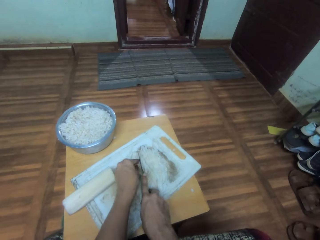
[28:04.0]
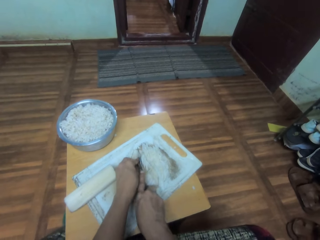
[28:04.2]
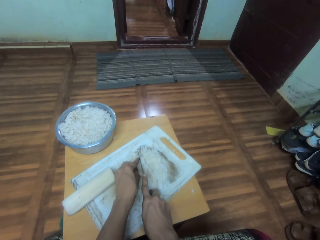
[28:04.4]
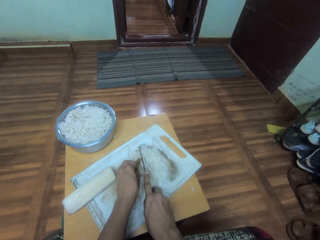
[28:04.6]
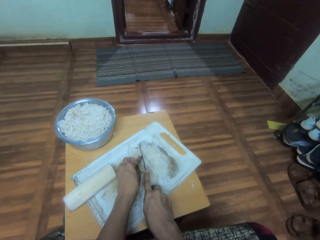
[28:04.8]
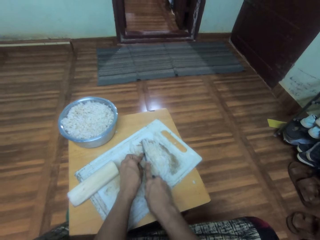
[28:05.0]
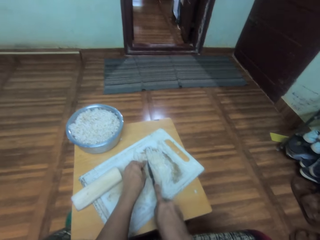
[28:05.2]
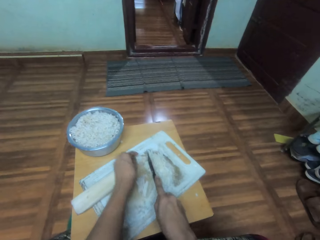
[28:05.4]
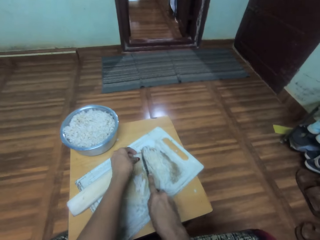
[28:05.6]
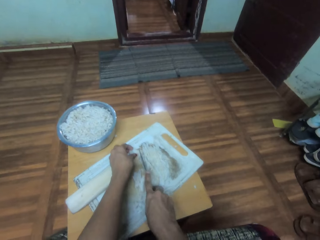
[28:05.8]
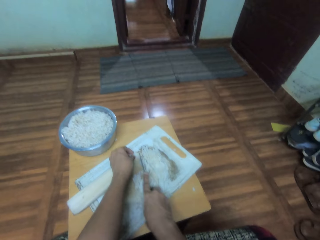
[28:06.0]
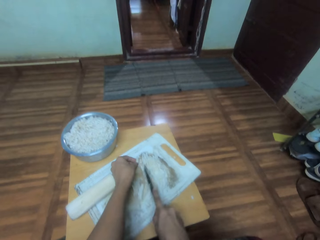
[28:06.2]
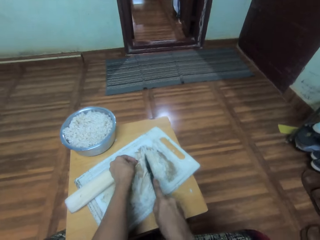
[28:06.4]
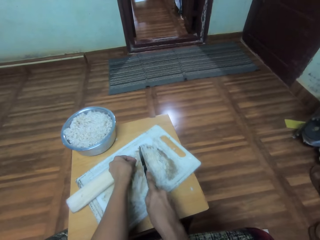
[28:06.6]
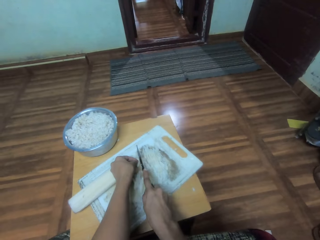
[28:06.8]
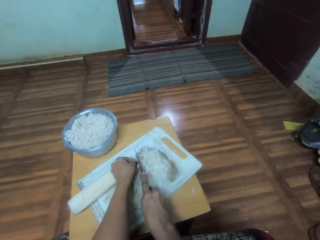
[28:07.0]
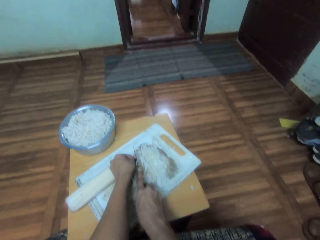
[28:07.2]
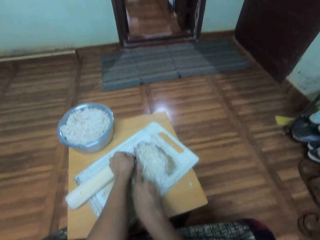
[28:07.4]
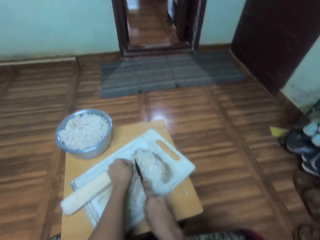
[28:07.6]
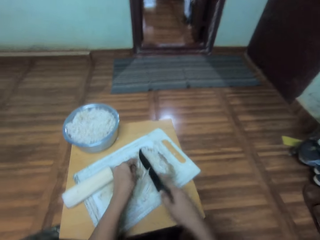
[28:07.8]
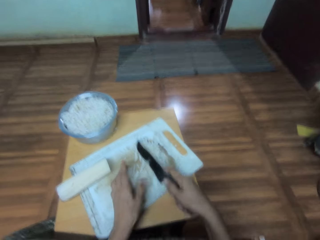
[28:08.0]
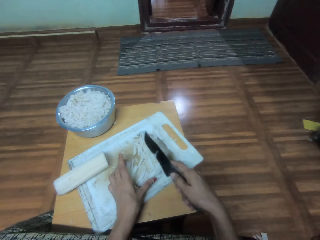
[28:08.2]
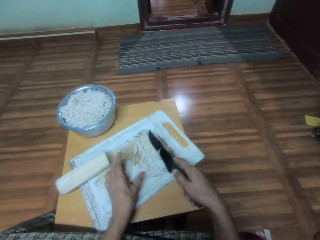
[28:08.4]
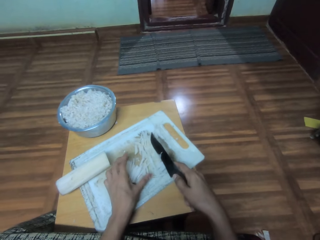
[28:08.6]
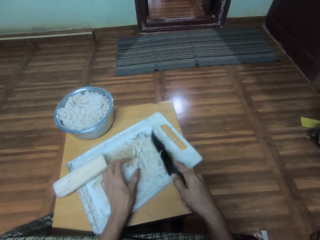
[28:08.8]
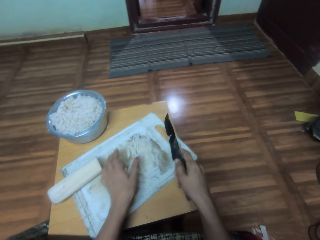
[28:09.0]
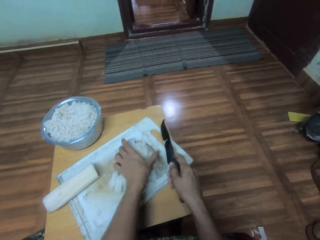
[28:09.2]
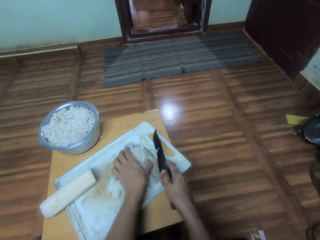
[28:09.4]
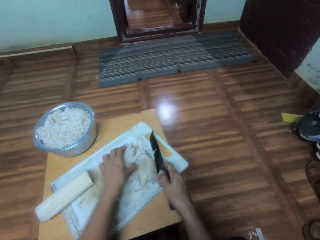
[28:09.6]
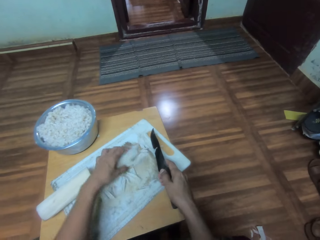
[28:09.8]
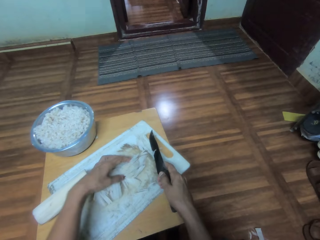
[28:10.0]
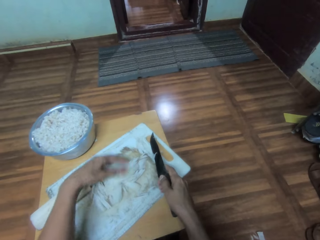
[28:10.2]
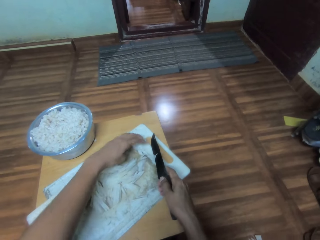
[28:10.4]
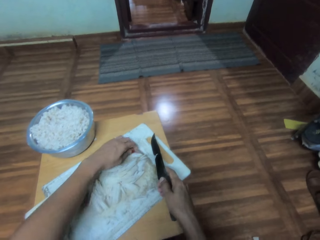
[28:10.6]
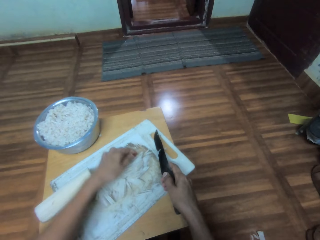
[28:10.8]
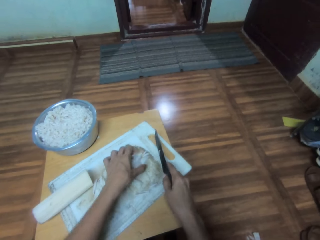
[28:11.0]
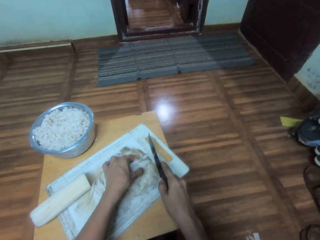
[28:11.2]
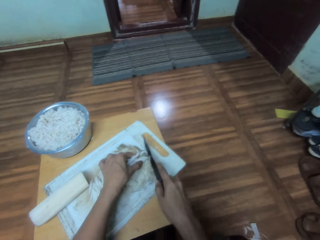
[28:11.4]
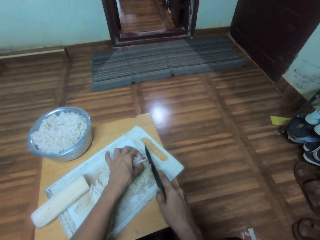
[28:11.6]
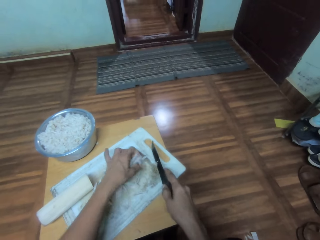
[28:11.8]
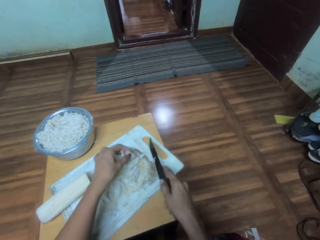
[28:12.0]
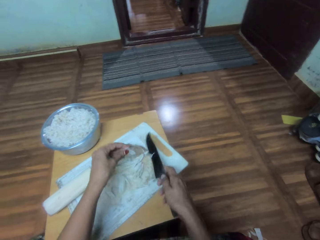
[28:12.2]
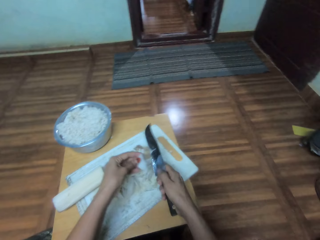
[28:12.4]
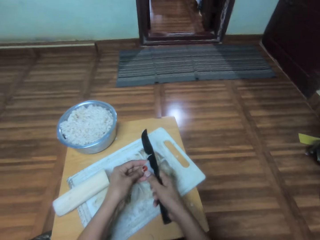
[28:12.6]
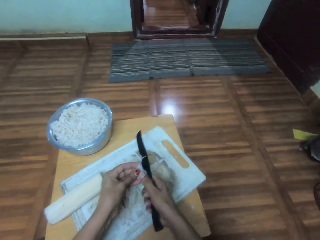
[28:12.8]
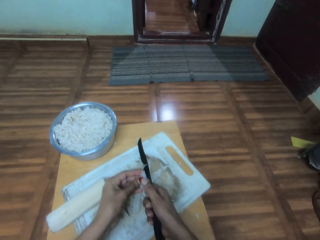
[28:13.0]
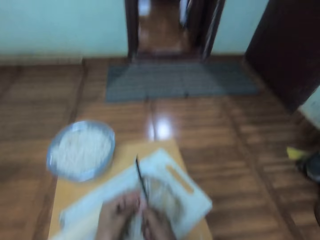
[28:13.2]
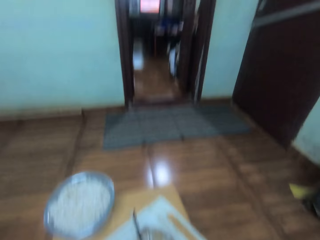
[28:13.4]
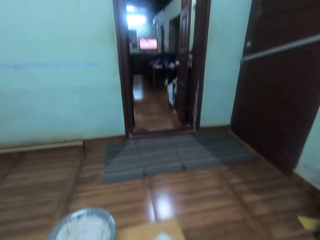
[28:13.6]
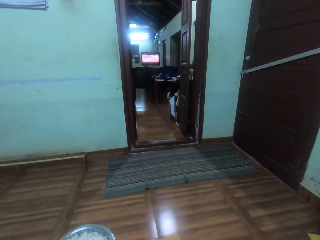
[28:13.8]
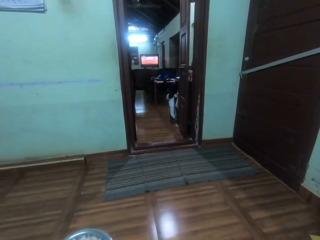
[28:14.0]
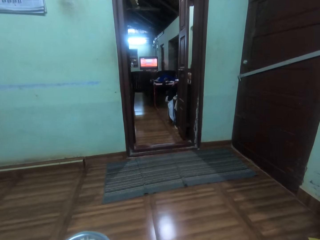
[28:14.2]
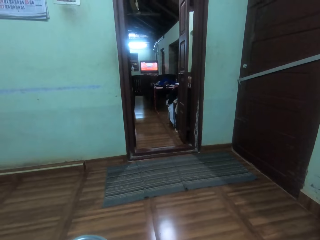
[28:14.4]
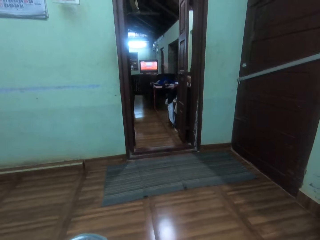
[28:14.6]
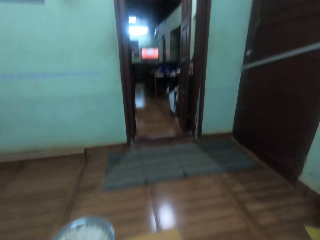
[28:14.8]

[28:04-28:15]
The camera wearer collects the vegetables. They arrange something. They lift up something. They cut the vegetables. They look around. They look up.

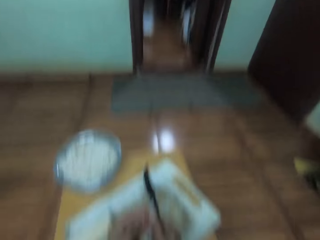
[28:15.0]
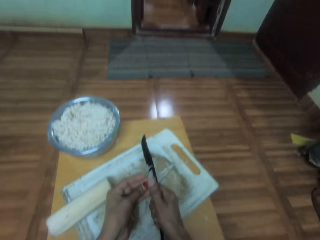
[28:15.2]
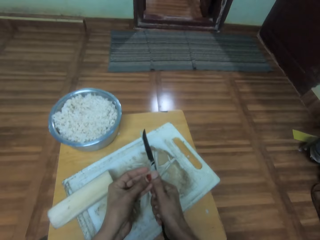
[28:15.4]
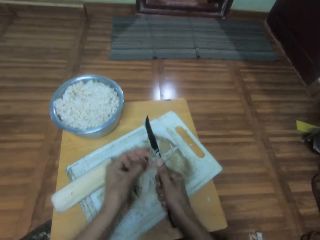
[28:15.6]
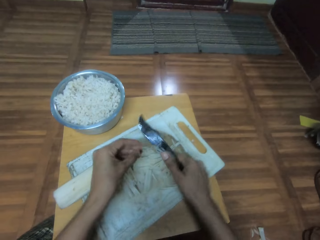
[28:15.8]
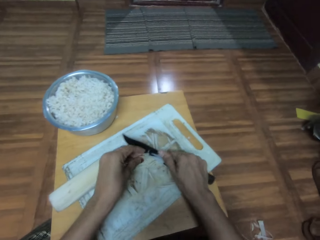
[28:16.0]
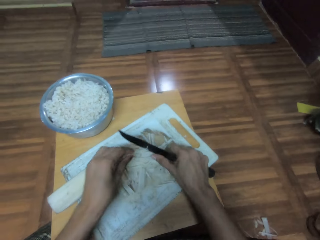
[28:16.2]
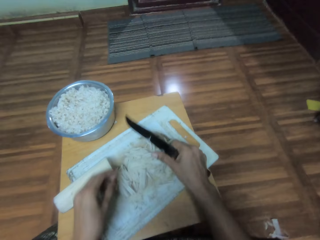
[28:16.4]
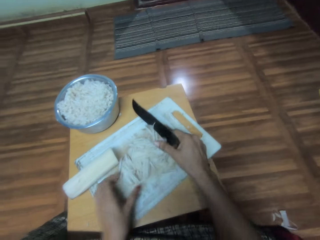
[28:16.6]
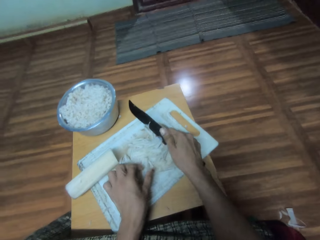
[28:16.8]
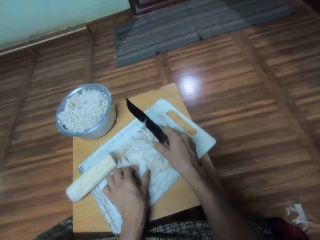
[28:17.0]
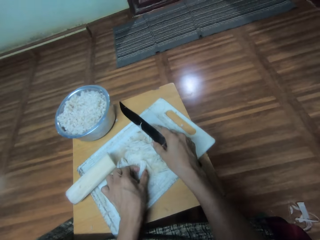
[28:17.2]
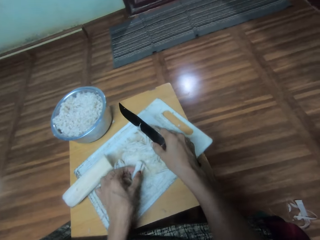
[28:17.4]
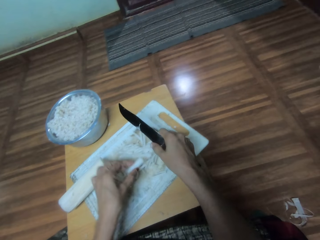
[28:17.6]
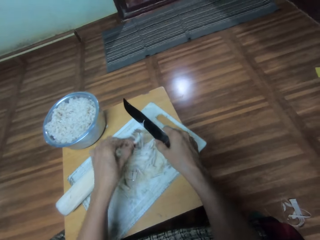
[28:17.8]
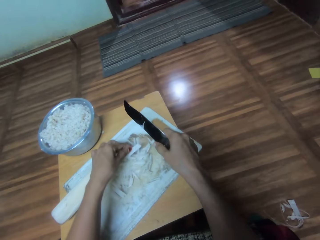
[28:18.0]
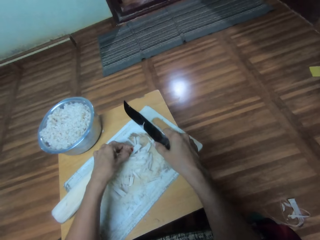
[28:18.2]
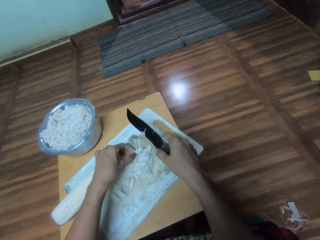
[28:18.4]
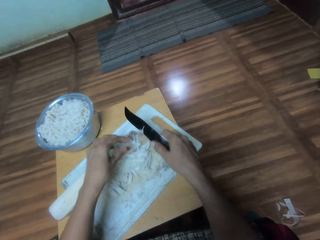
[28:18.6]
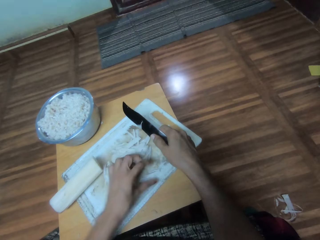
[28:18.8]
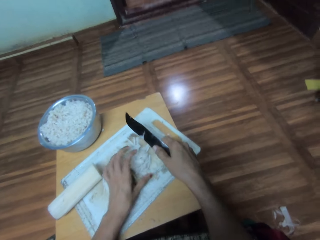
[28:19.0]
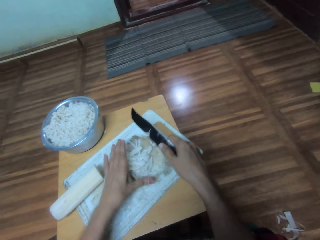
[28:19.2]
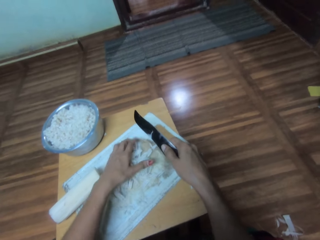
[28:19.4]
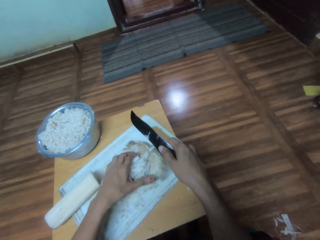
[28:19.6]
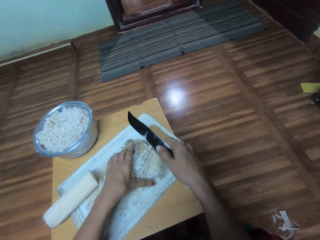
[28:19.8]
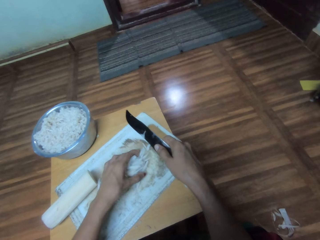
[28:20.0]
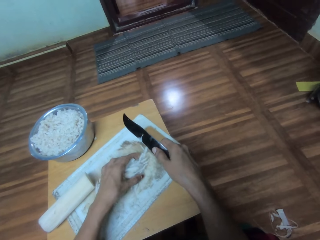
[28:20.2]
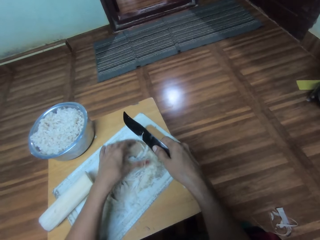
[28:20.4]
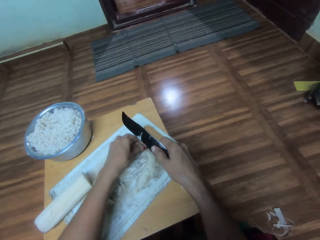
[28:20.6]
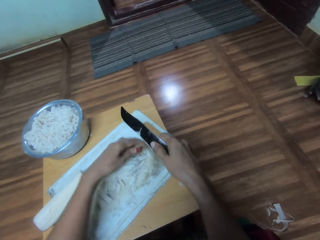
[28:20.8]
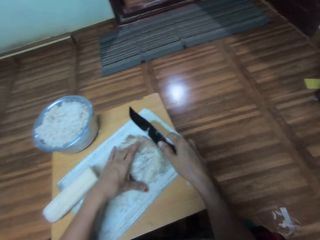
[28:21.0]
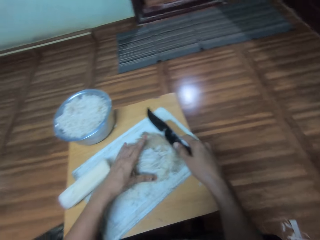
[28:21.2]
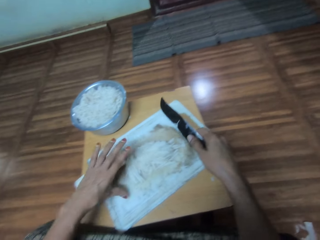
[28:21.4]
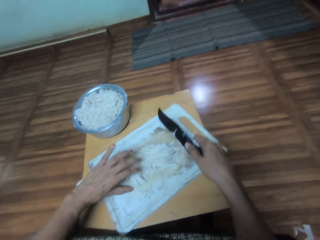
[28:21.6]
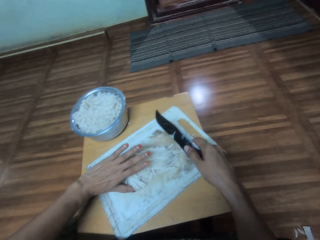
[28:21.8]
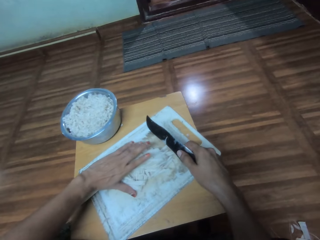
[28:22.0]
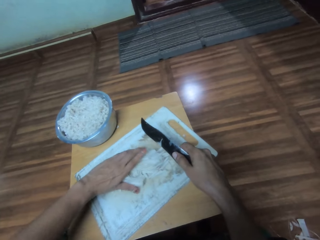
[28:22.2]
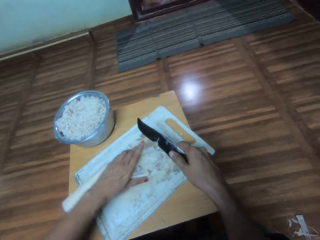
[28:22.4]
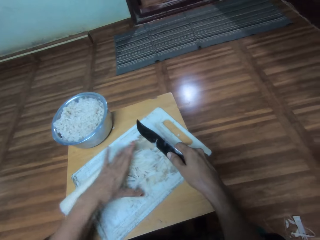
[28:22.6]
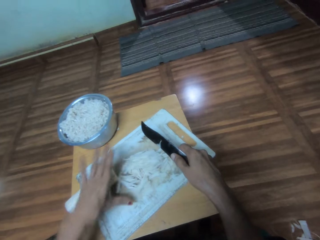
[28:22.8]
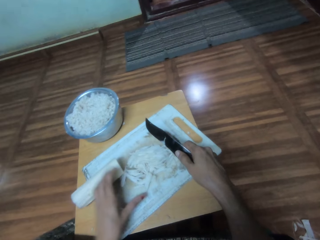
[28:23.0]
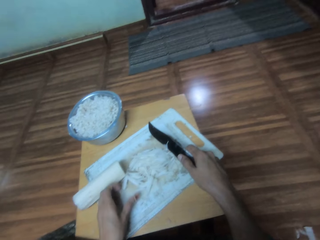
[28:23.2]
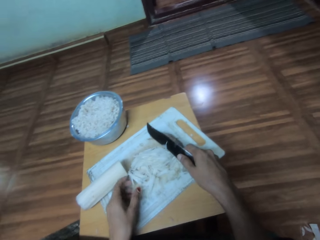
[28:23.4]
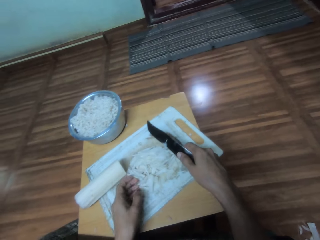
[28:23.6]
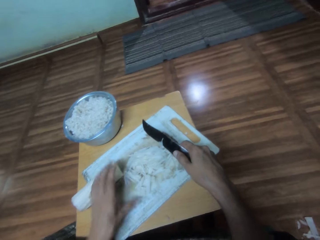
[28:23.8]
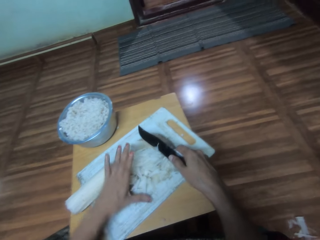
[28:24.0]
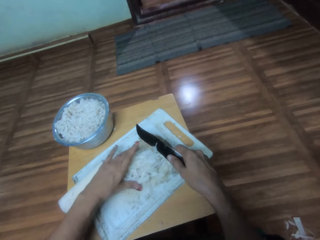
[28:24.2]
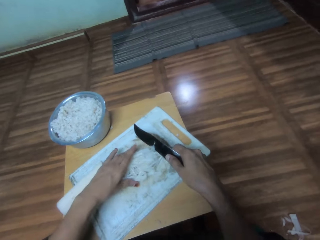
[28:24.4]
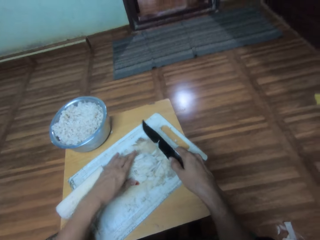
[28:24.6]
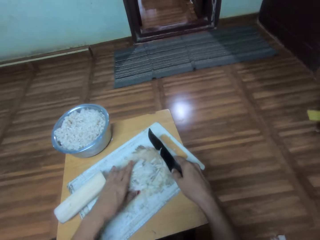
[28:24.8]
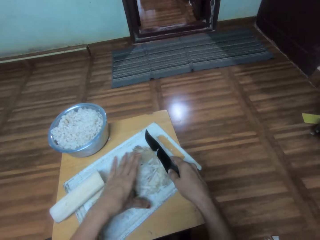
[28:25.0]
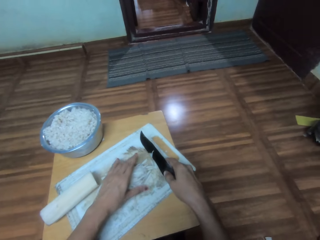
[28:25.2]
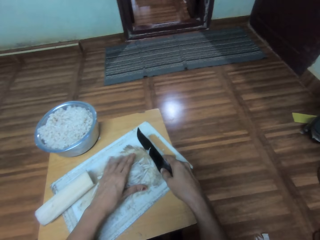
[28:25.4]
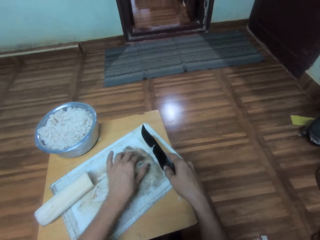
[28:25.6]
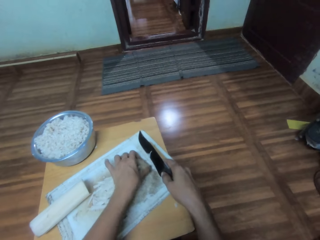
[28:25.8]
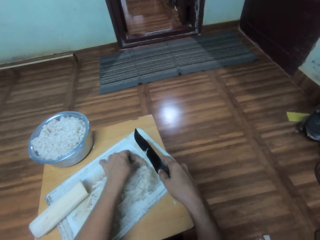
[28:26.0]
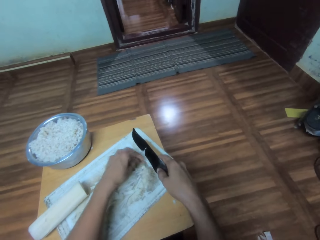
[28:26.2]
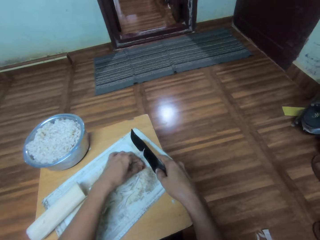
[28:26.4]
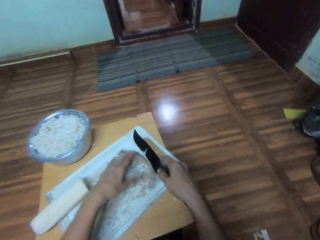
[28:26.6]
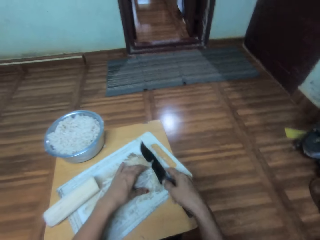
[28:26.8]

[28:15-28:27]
The camera wearer looks down. They move their hands. They cut the vegetables. They wipe the knife. They move their hands up. They pick up the vegetable. They put the vegetable on the chopping board. They move their hands down. They arrange something. They gather the vegetables on the chopping board. They lift their hand up. They arrange something.
